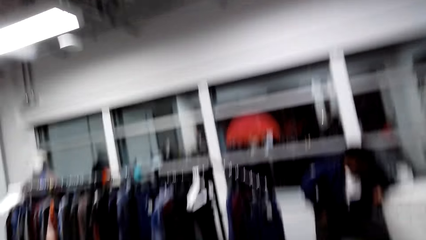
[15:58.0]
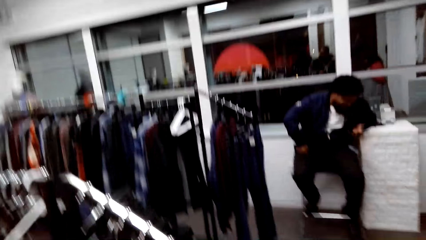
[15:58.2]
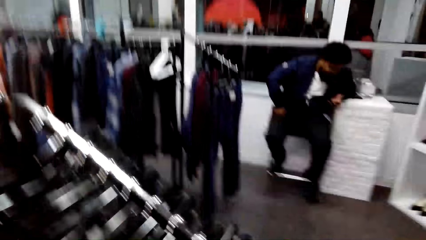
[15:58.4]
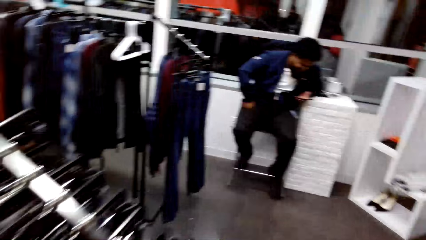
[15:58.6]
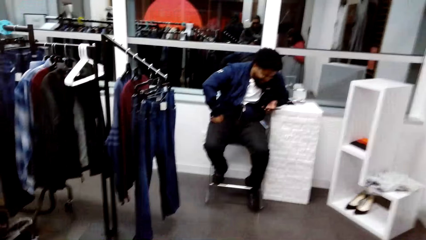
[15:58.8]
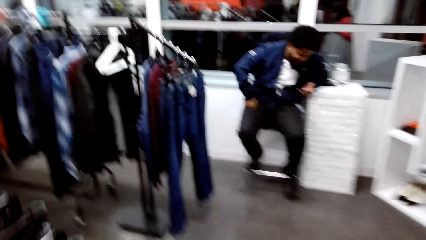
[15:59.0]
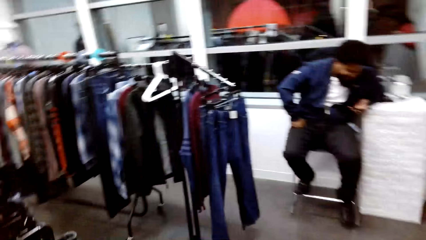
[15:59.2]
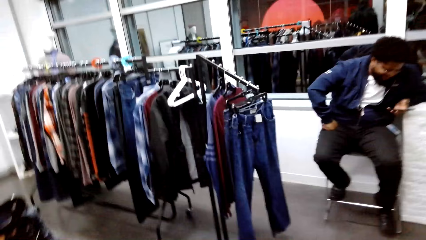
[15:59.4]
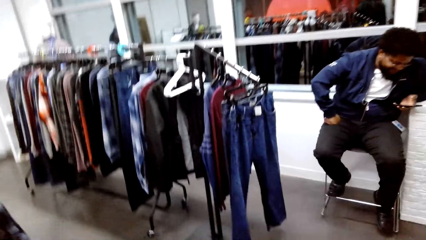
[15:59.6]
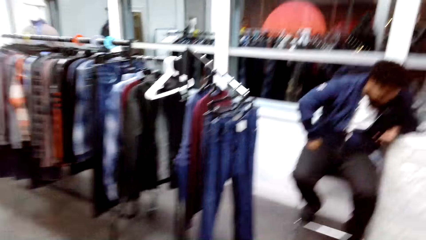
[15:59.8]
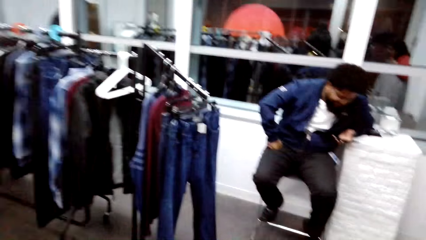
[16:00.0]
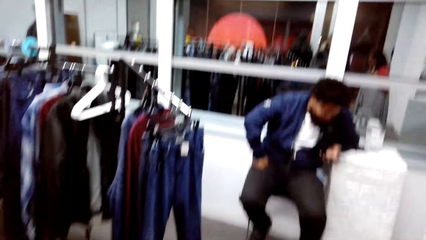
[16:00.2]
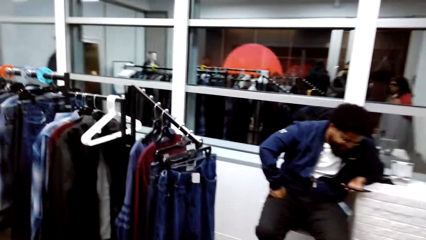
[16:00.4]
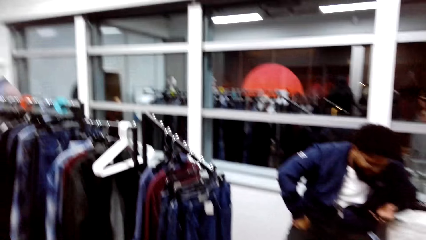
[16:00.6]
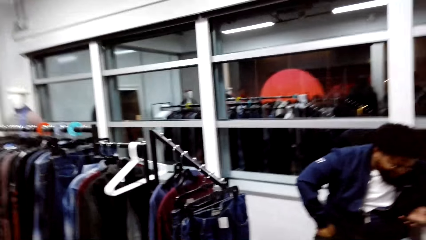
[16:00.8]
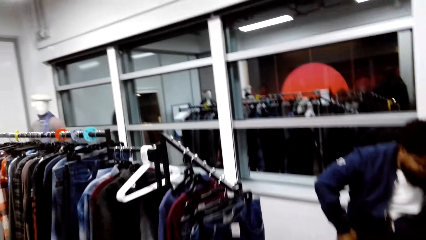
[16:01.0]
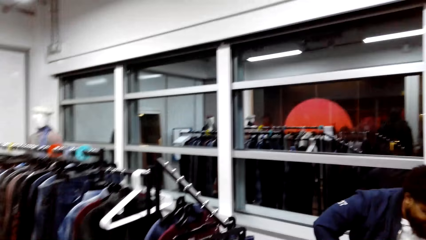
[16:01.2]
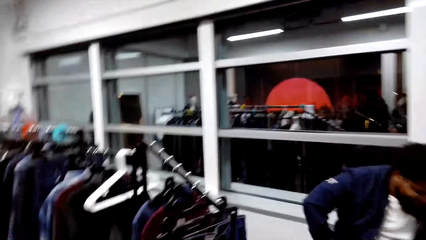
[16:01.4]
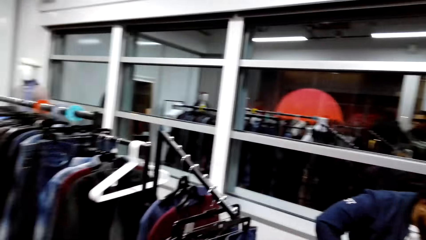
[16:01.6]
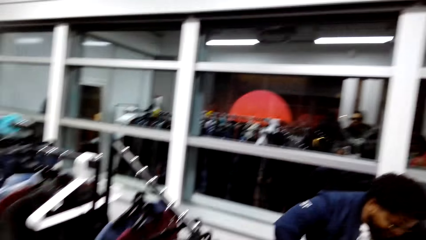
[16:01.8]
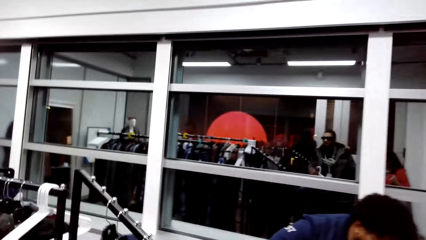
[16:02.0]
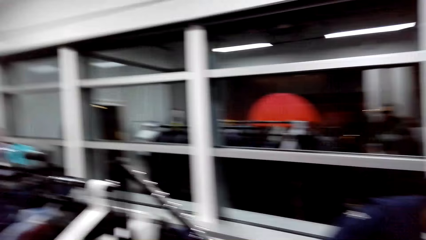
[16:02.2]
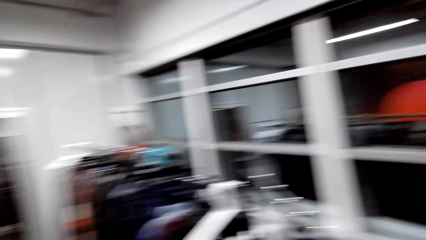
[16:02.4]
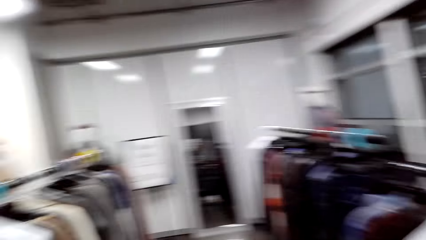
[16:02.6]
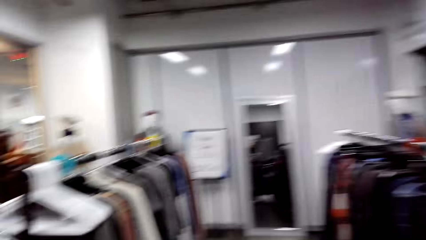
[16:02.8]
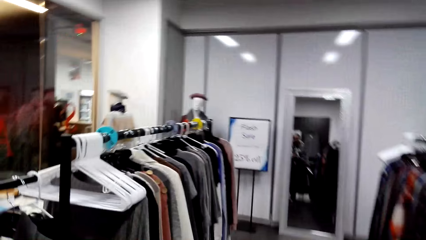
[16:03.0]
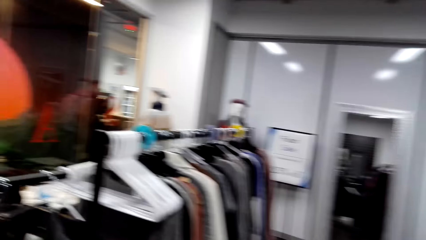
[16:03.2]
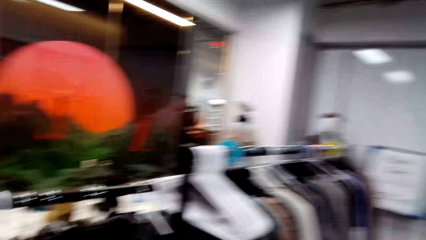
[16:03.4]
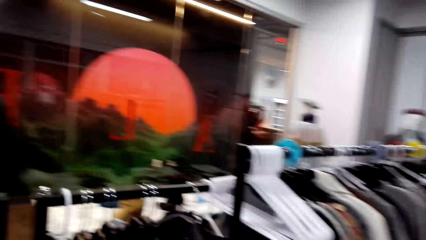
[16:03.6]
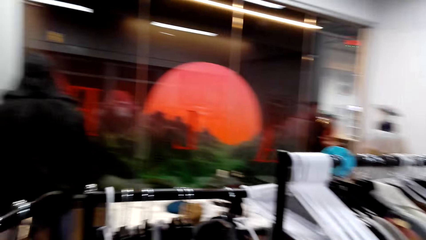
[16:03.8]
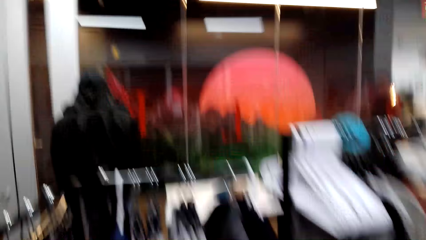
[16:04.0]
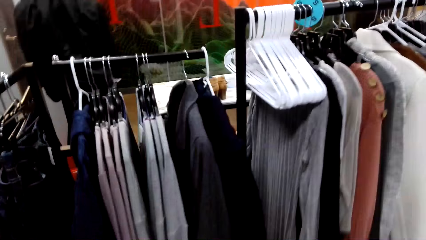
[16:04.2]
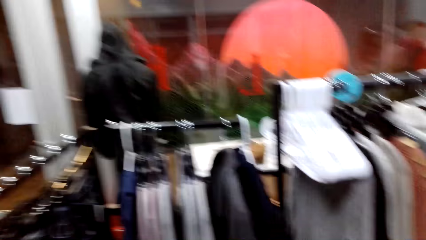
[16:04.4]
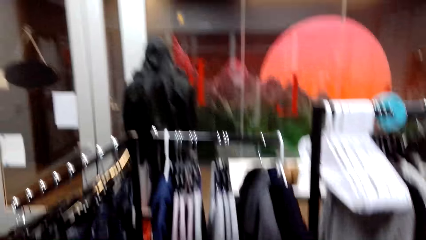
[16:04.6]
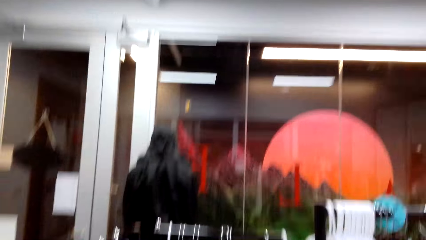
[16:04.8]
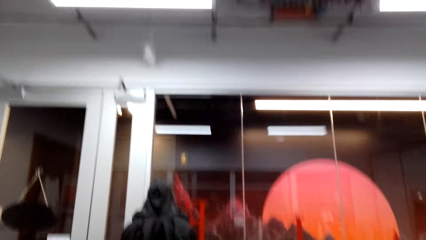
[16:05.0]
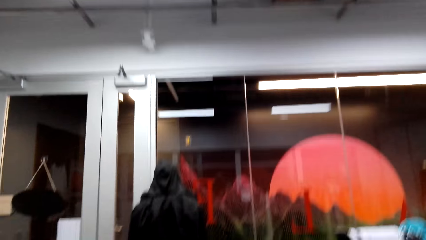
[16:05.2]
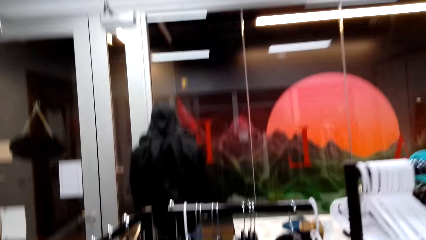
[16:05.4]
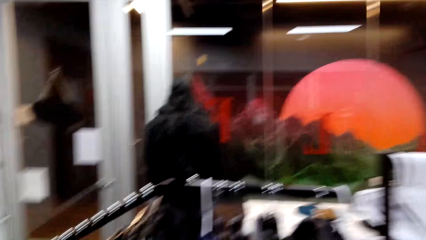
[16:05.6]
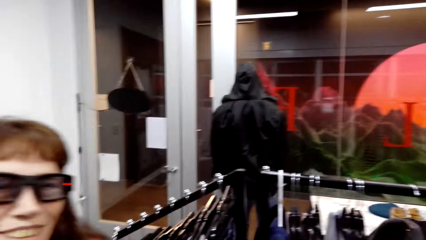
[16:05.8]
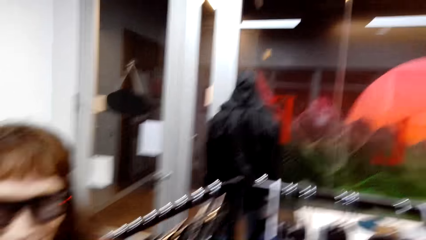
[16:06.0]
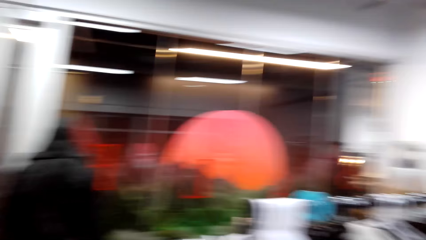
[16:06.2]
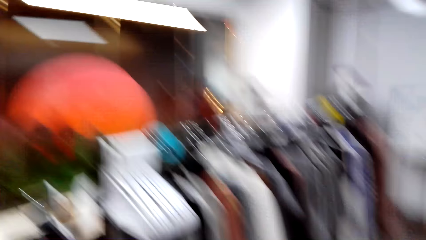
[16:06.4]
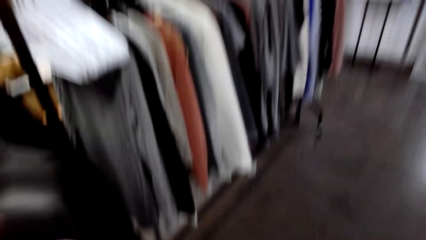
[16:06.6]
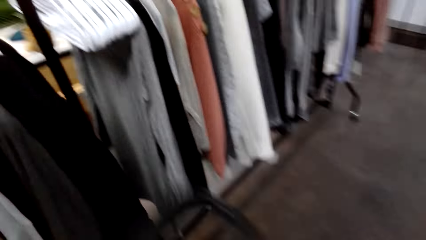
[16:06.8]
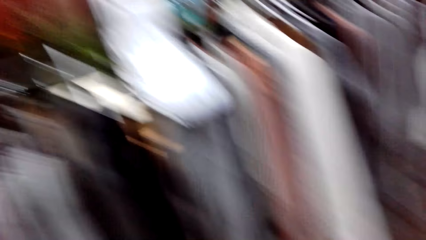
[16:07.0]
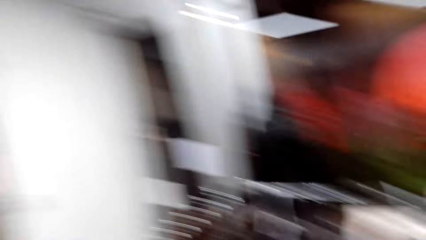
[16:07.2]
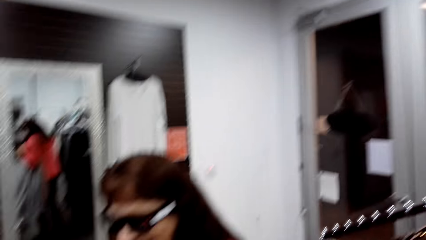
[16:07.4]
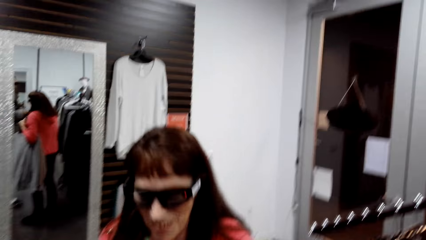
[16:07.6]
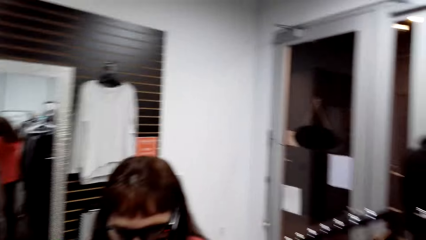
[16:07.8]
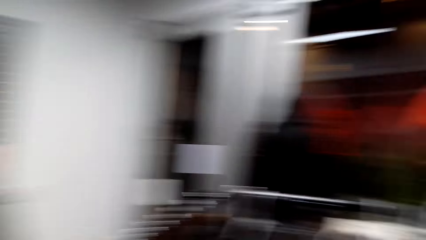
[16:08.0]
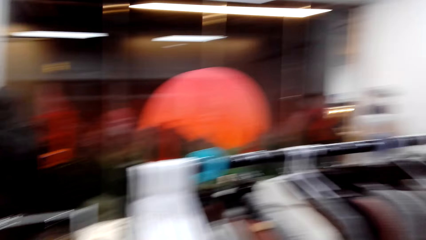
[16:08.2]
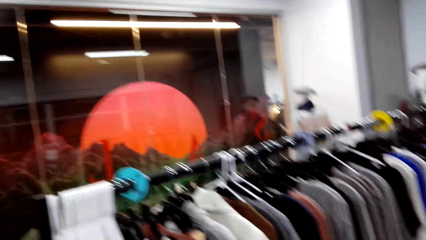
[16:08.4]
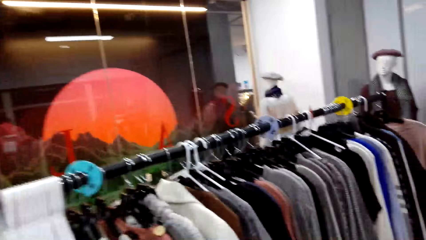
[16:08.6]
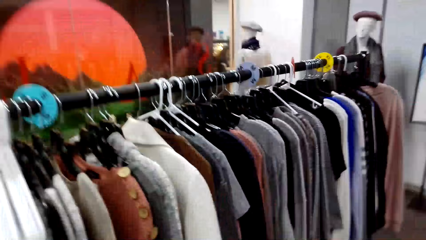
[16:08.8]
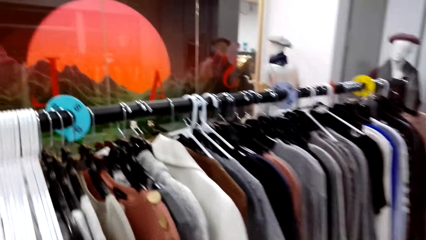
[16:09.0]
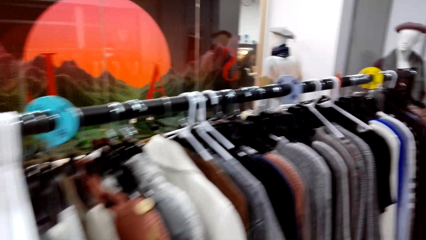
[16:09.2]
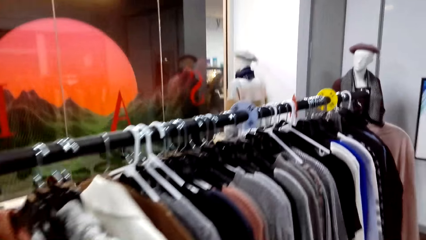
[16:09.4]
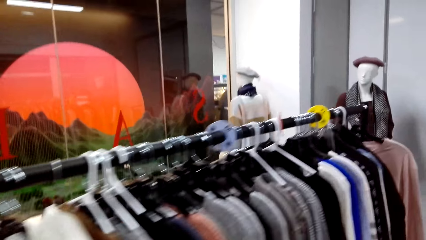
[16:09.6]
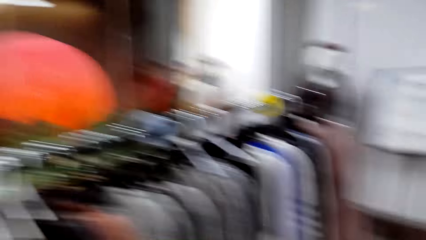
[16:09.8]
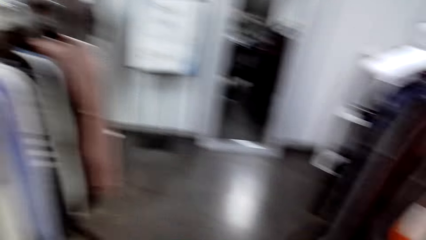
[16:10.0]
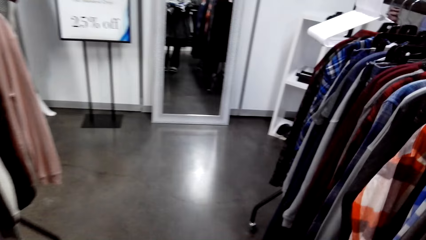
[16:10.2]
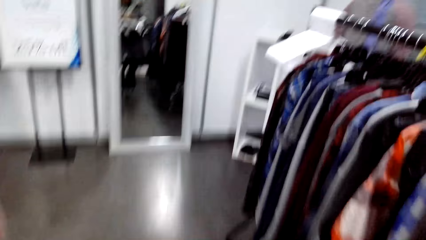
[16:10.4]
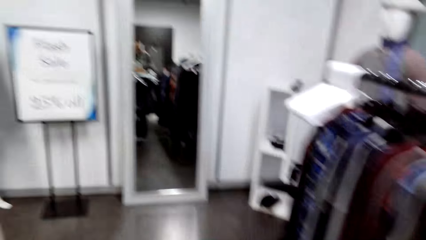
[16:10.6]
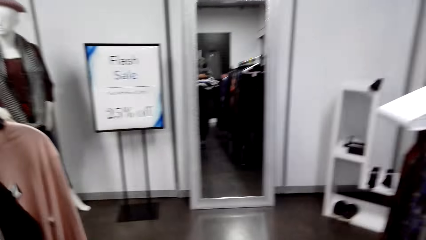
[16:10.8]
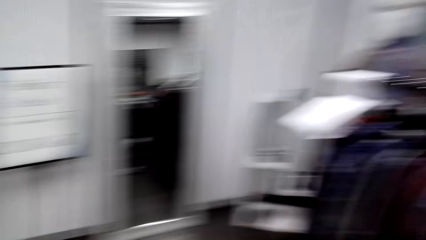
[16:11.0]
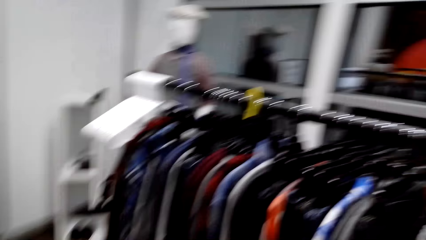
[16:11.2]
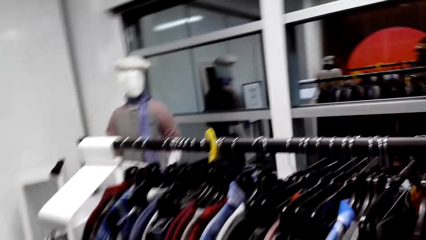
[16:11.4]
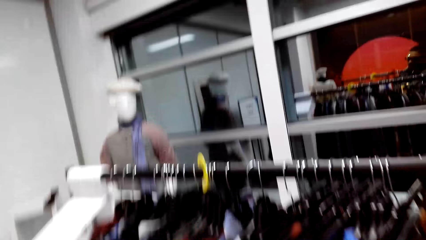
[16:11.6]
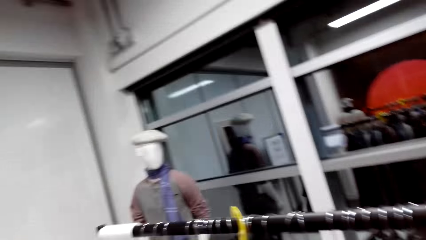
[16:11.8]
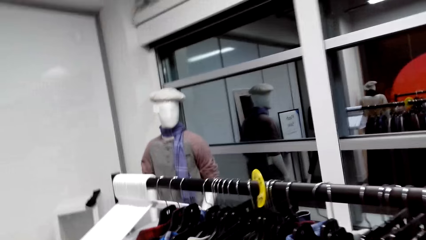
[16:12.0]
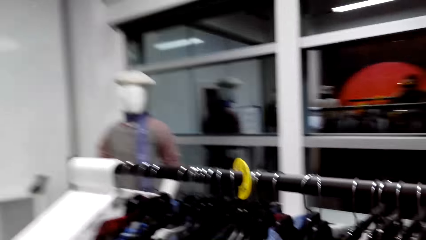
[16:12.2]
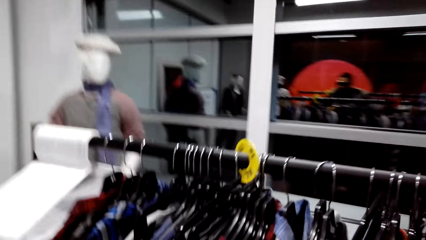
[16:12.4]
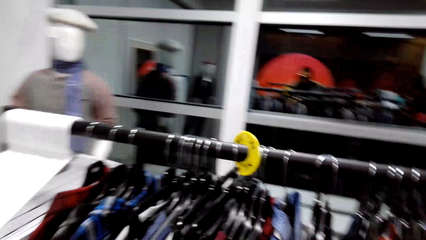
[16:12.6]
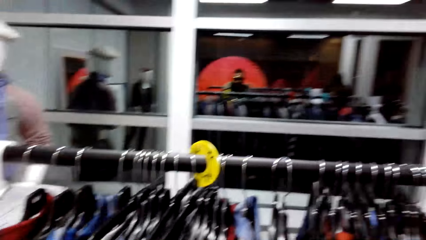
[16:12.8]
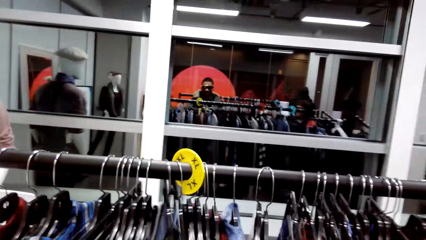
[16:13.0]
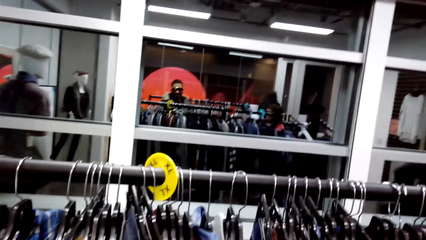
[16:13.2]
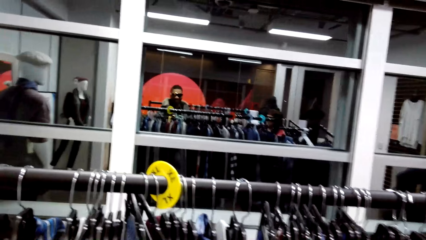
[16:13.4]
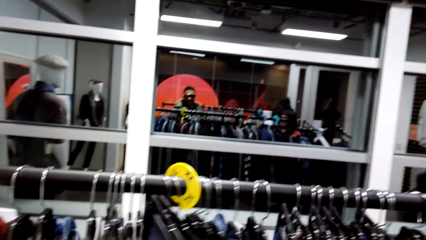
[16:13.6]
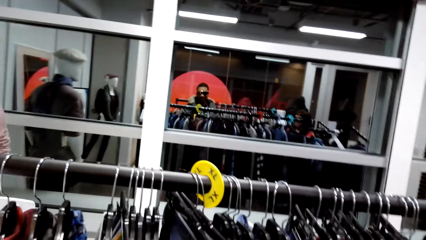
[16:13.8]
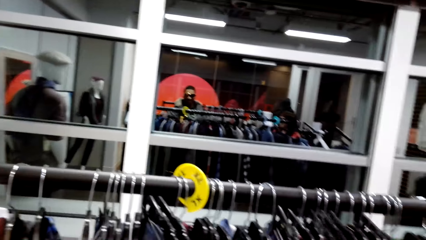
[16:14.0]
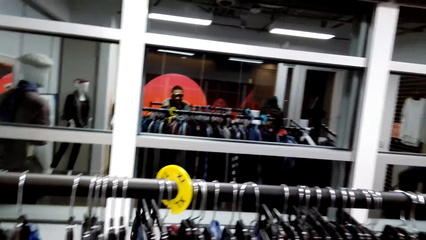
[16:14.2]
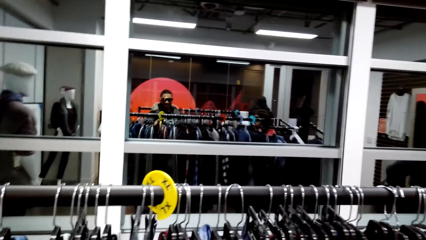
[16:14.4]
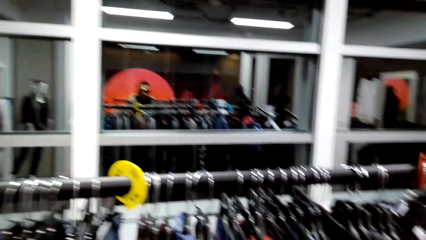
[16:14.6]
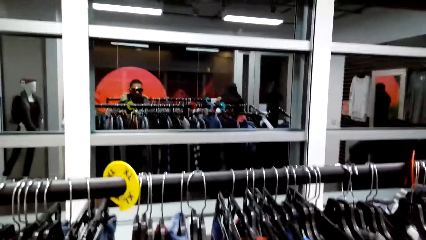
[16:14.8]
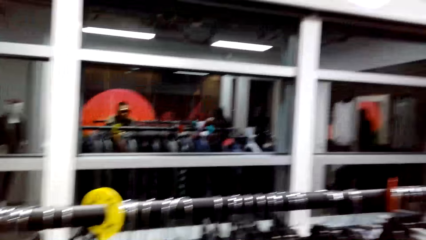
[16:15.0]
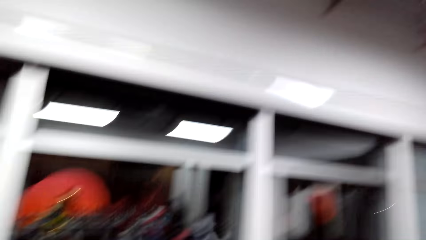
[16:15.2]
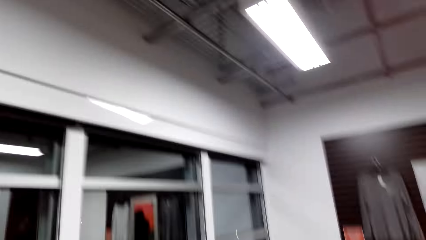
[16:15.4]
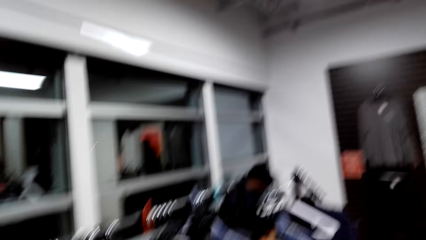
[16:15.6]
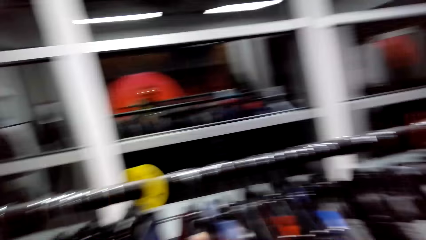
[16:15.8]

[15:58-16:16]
The camera wearer walks around the clothing store. A man uses a phone. The camera wearer dialogues with the man. They walk around the clothing store. They touch clothes. They dialogue with the man.
